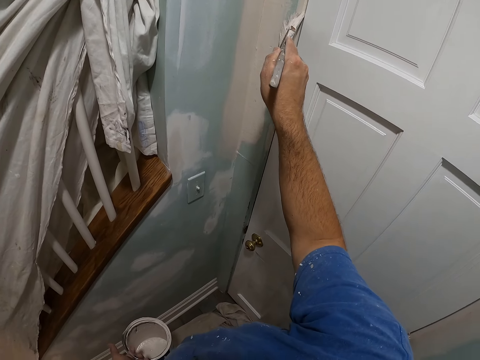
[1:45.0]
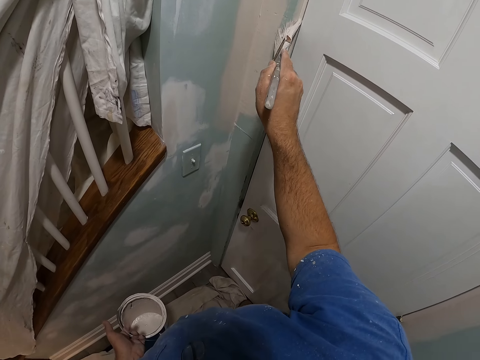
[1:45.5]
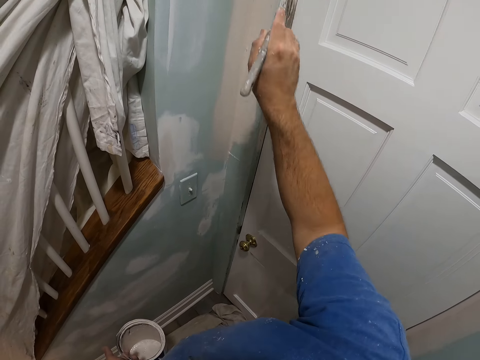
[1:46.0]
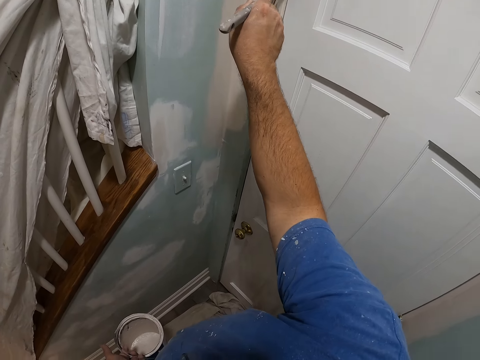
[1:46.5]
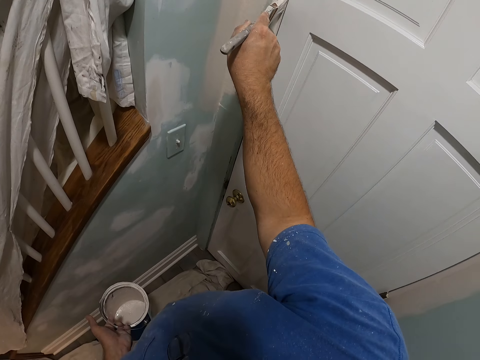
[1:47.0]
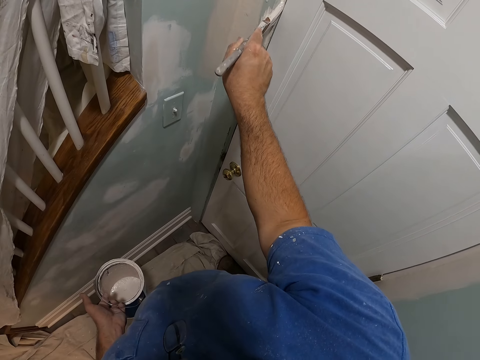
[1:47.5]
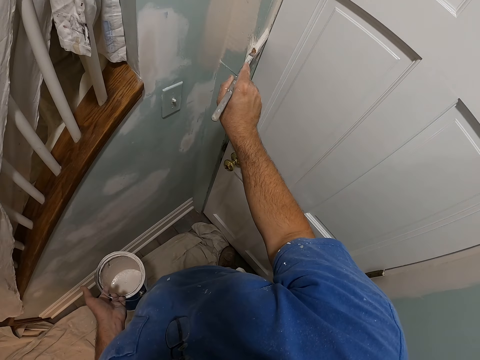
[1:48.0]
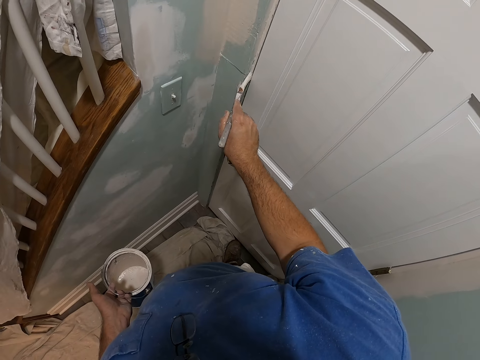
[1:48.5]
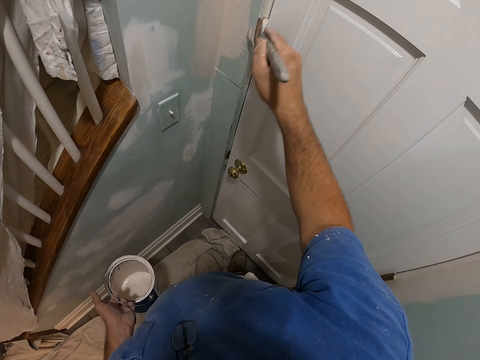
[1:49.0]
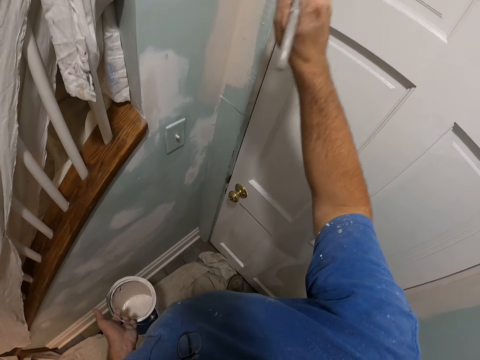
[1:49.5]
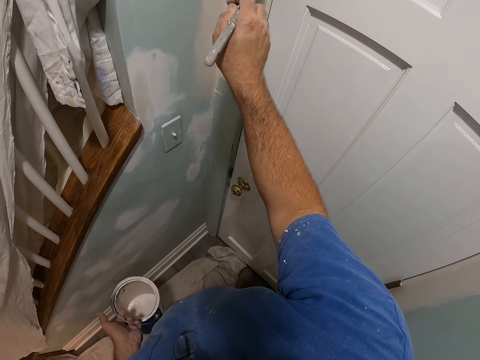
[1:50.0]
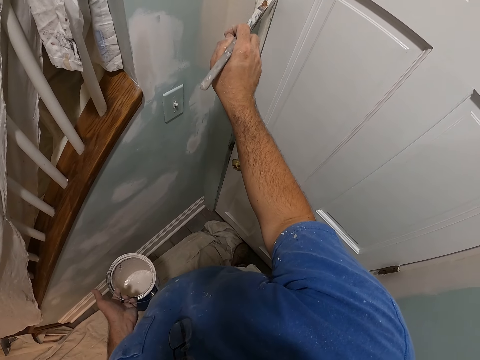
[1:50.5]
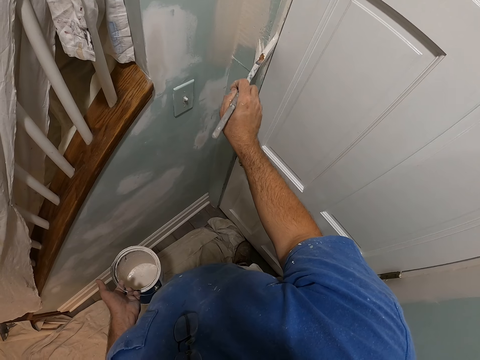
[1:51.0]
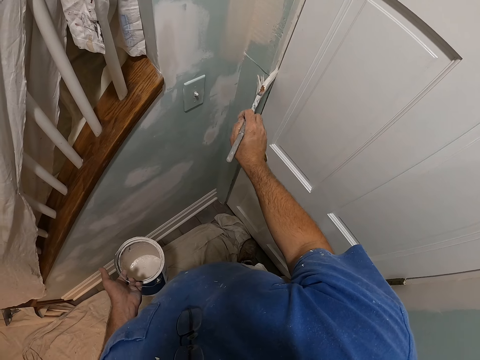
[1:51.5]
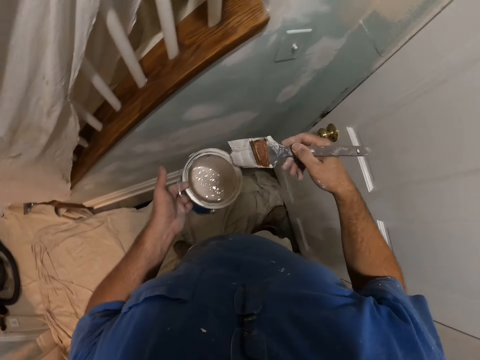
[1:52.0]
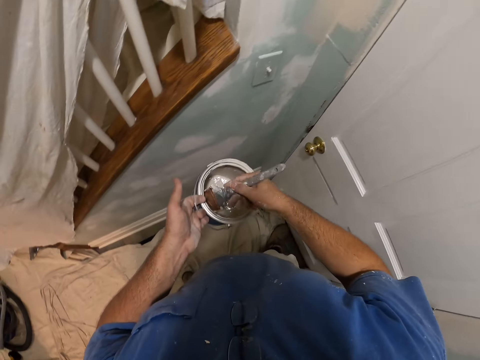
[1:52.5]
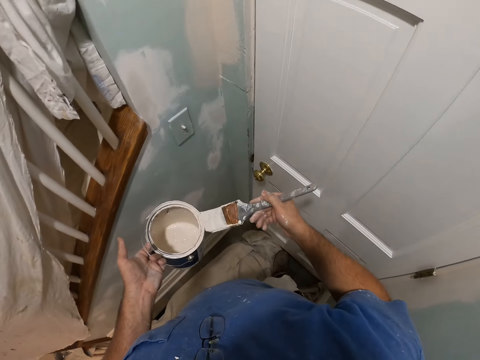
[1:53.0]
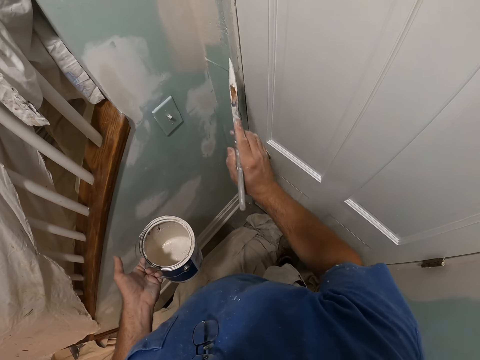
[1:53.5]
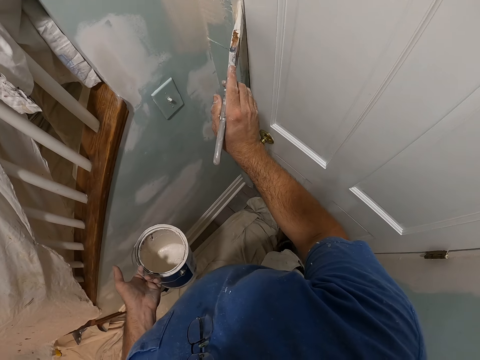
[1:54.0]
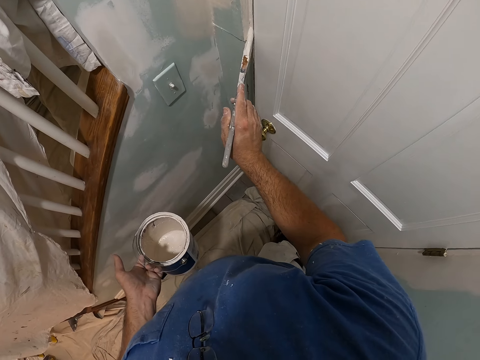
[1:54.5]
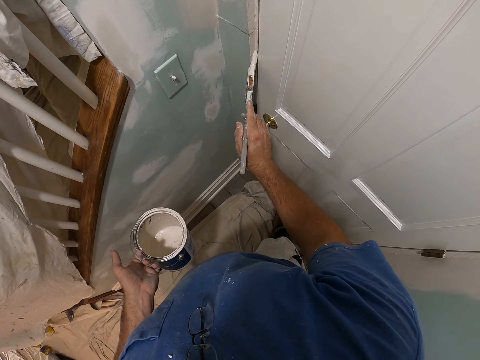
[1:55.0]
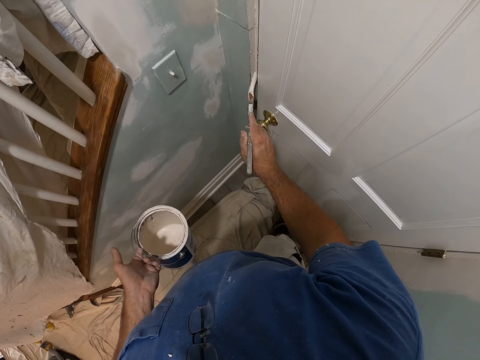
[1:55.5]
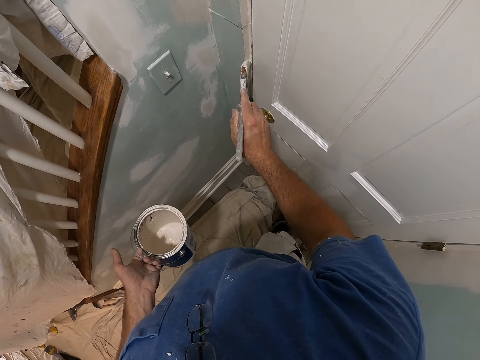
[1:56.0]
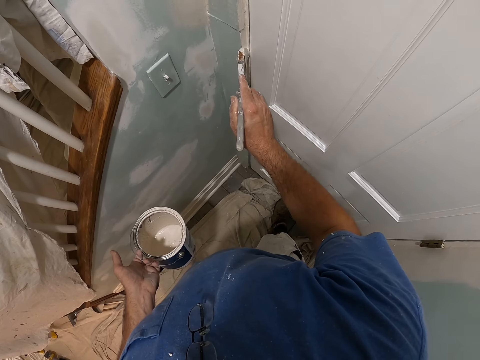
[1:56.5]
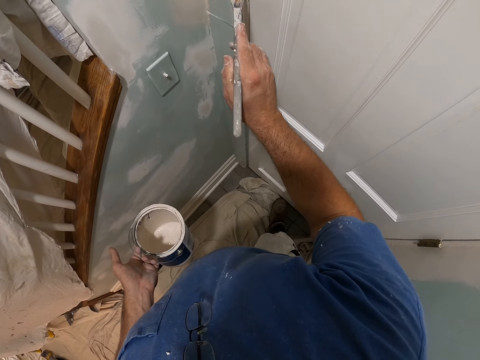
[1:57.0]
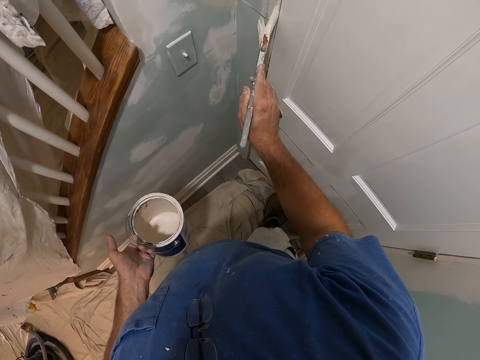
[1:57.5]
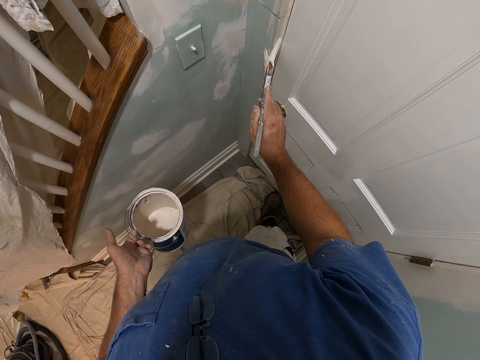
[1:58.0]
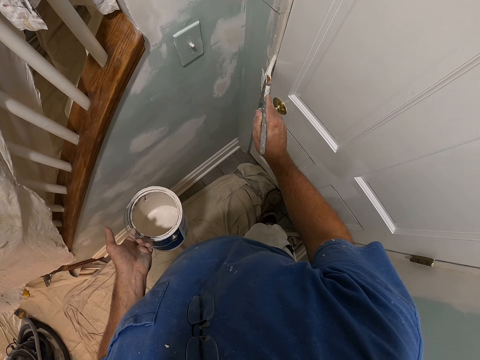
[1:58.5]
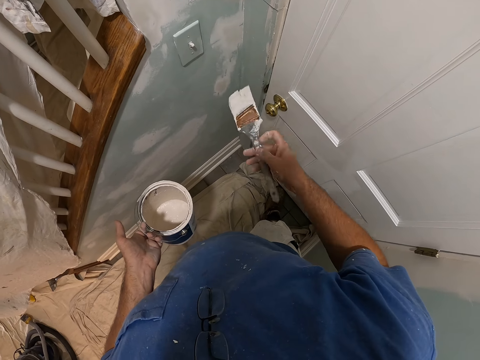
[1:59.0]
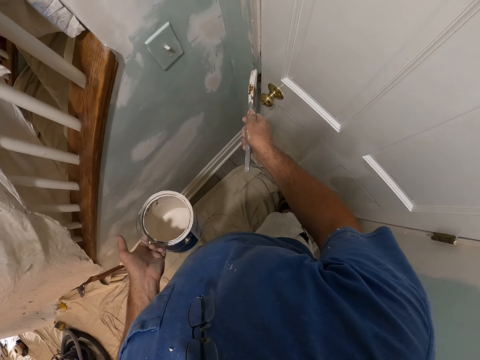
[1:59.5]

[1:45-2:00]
The camera wearer scoops paint from the bucket of paint in his left hand with the paint brush. He brushes the paint brush on the edge of the bucket of paint. He paints the wall with the paint brush in his right hand.

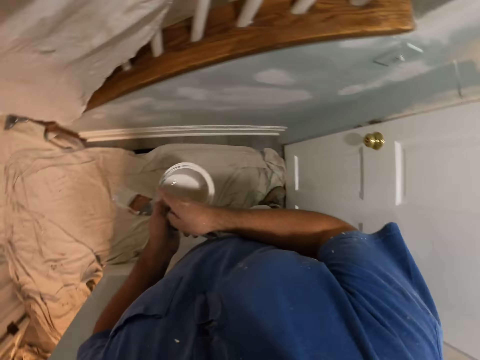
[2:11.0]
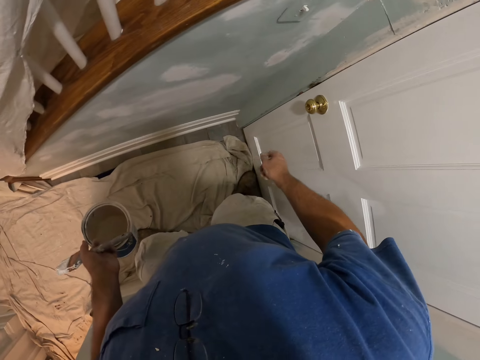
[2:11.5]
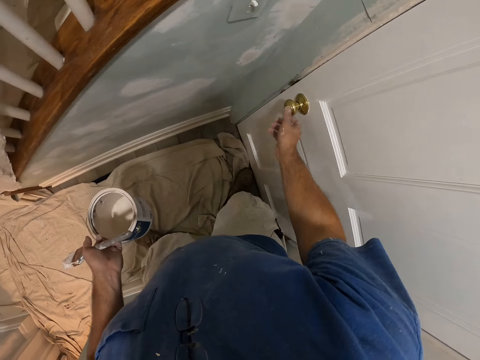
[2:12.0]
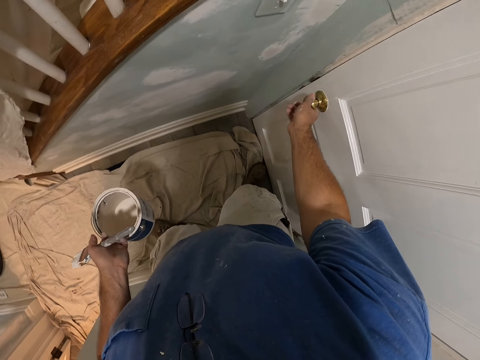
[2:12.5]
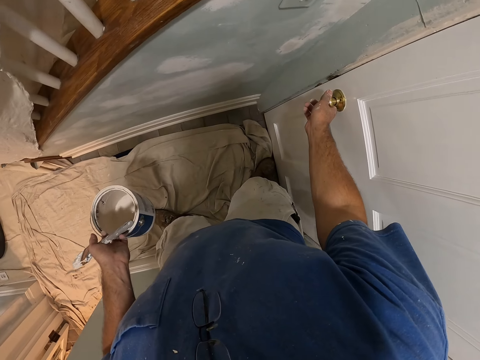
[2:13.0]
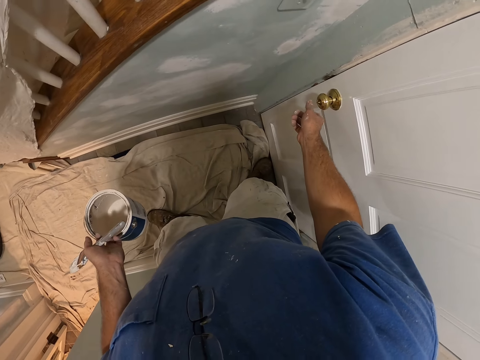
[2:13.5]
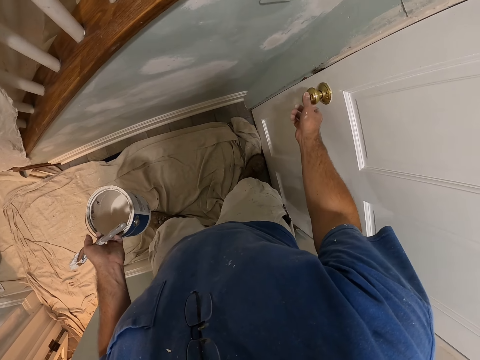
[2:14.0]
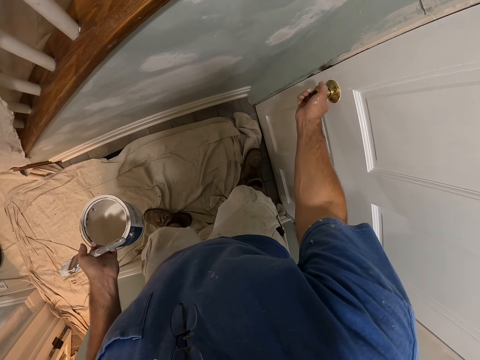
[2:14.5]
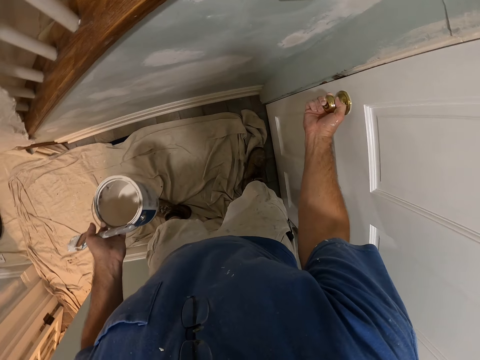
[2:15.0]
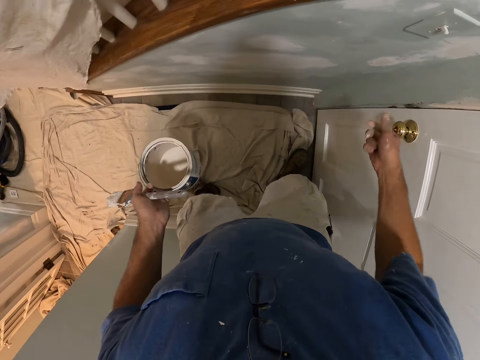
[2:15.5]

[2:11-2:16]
The camera wearer passes the paint brush from his right hand to his left hand. He holds the door knob with his right hand. He adjusts the door lock.
